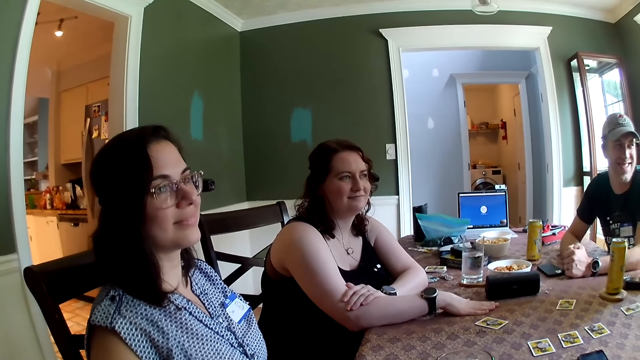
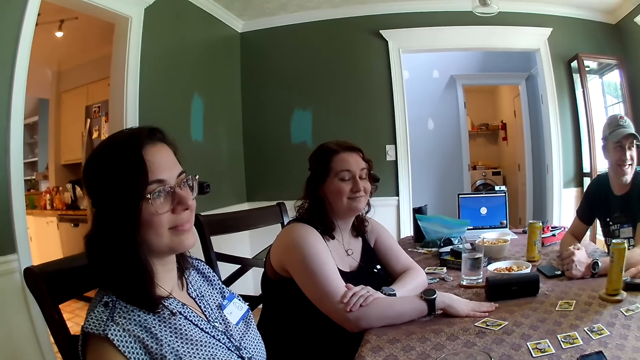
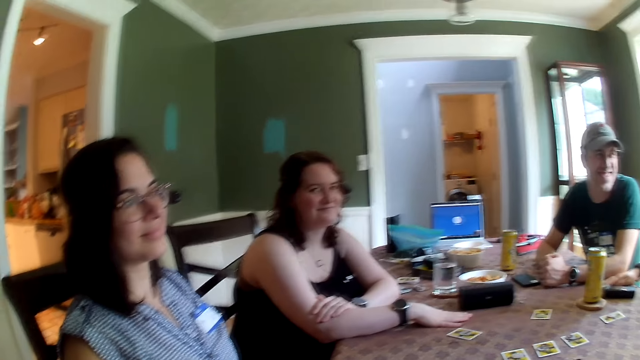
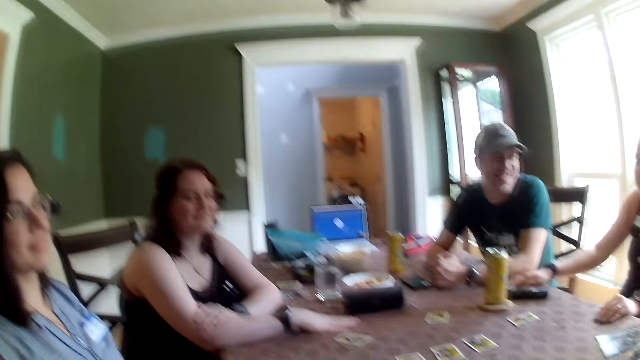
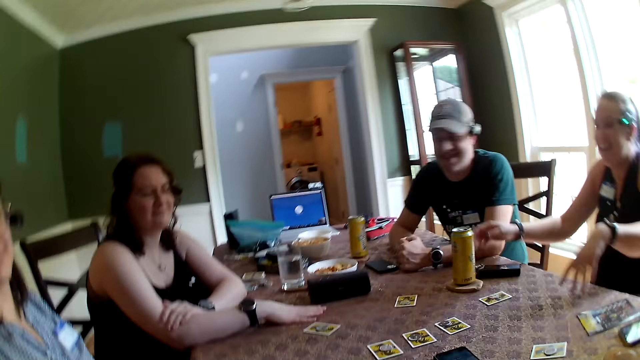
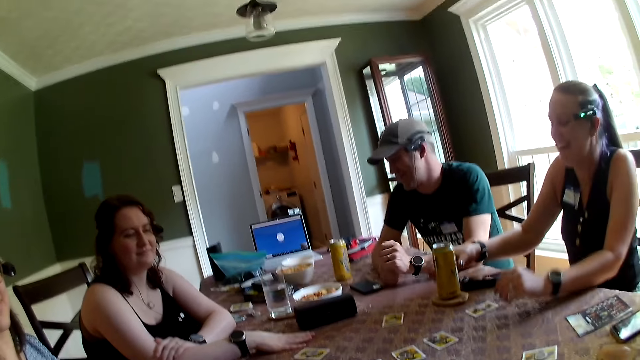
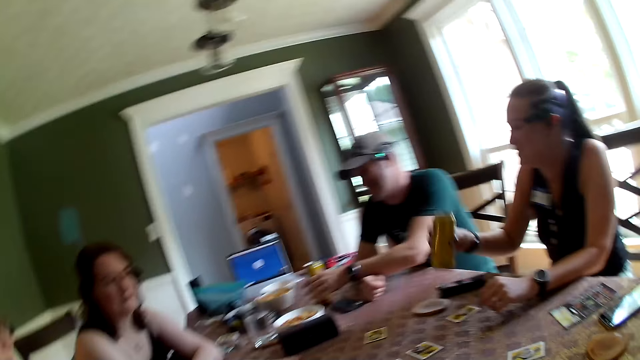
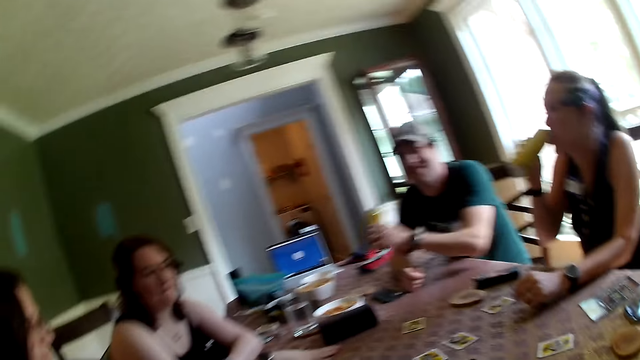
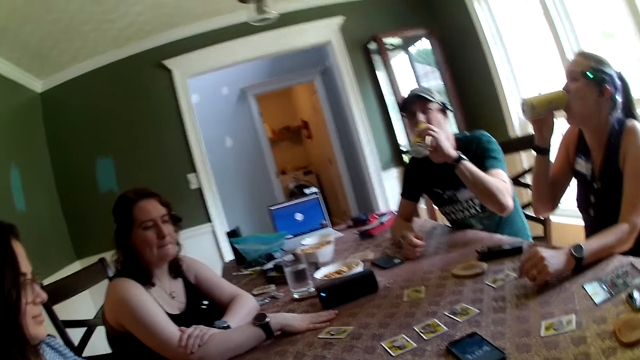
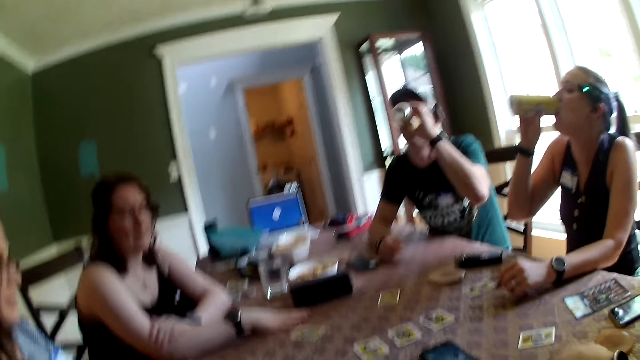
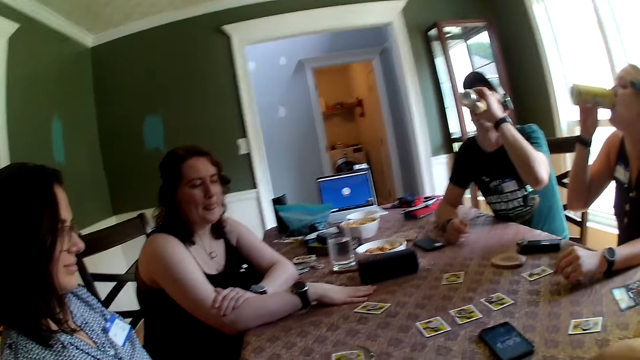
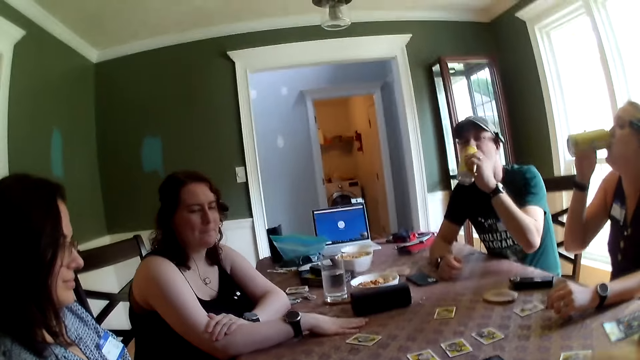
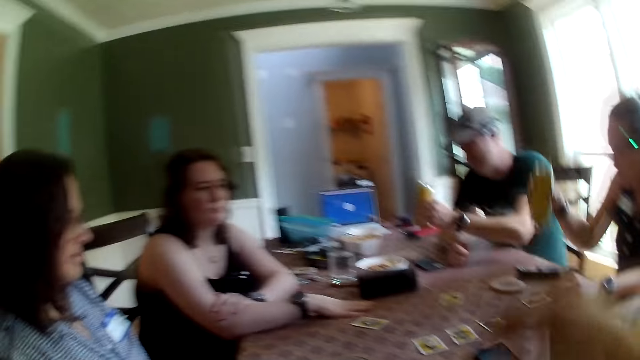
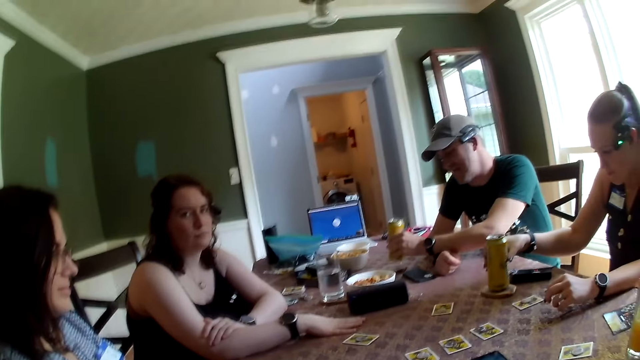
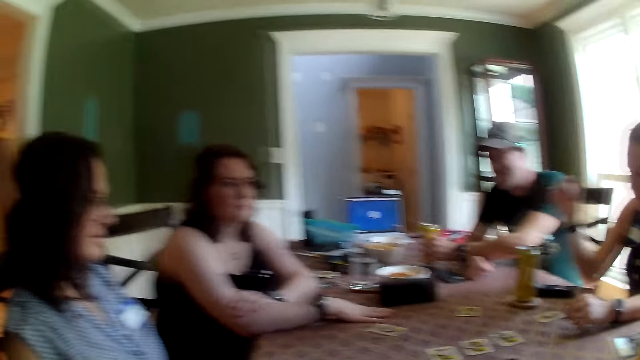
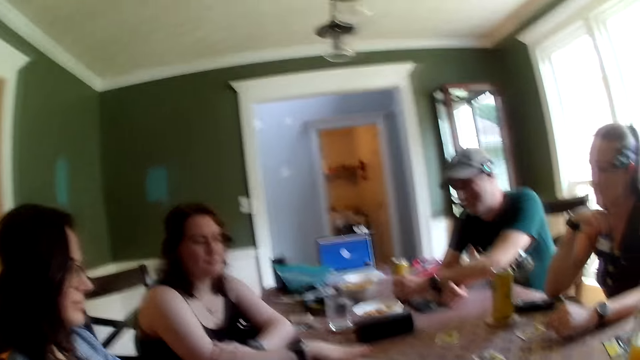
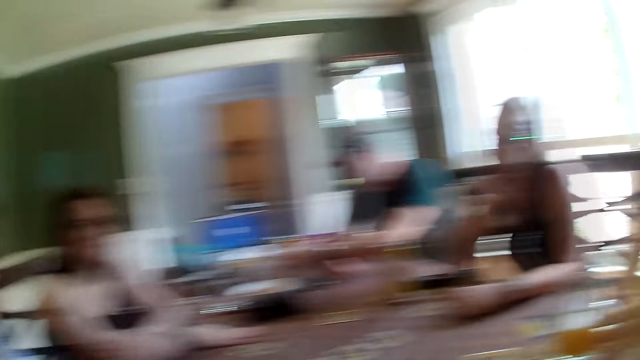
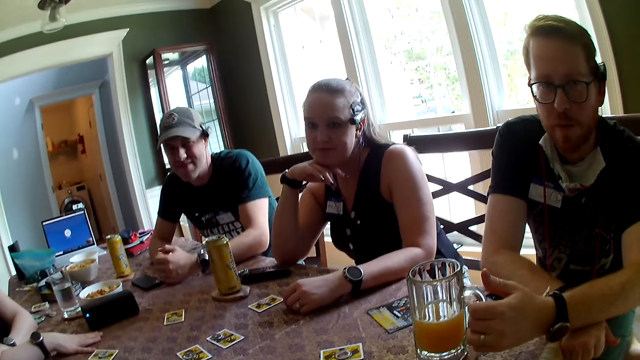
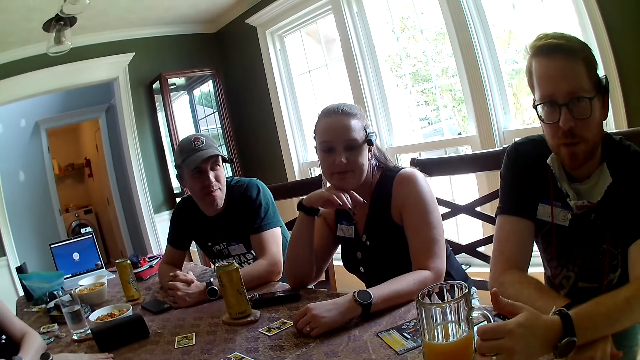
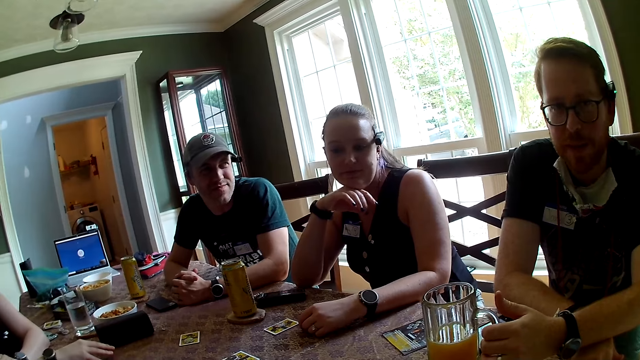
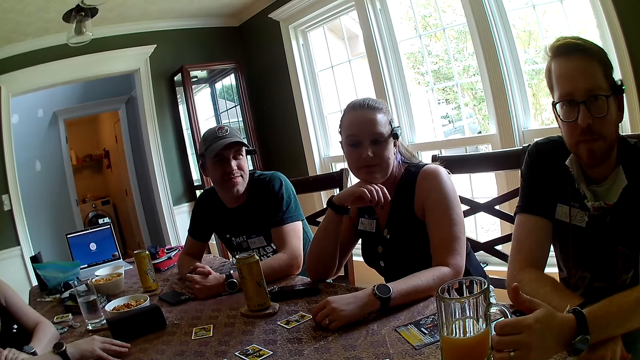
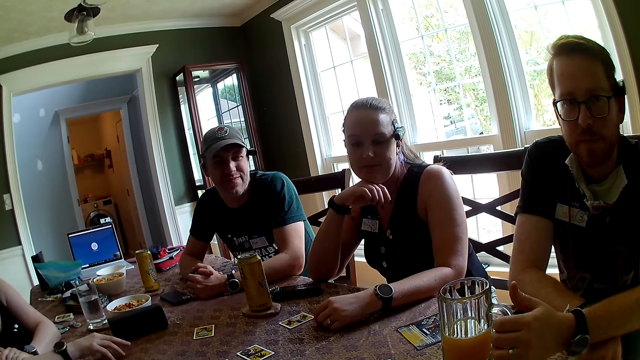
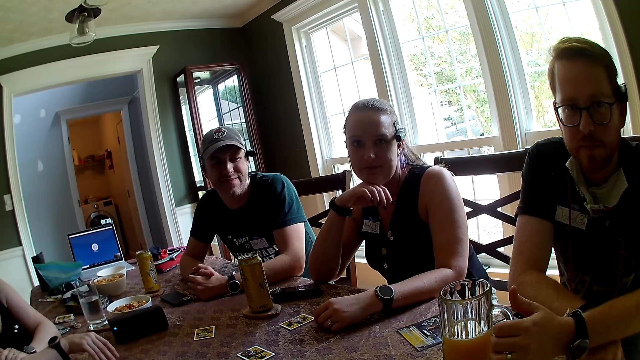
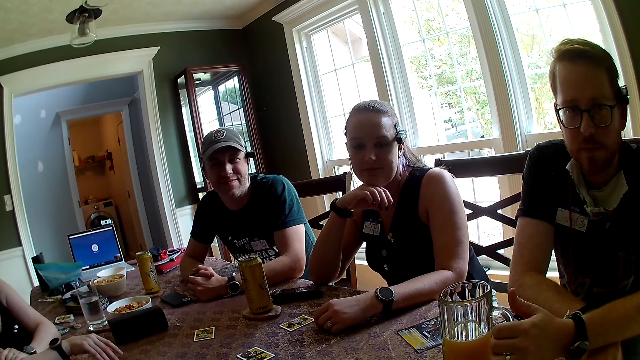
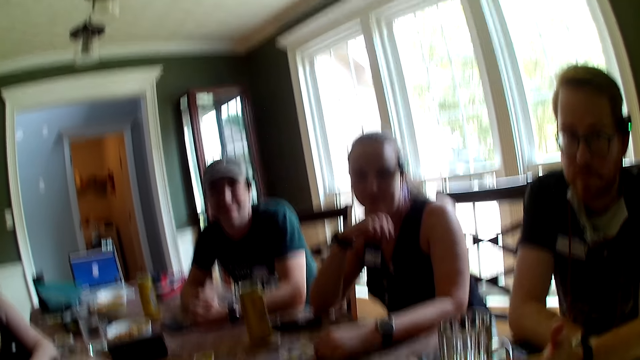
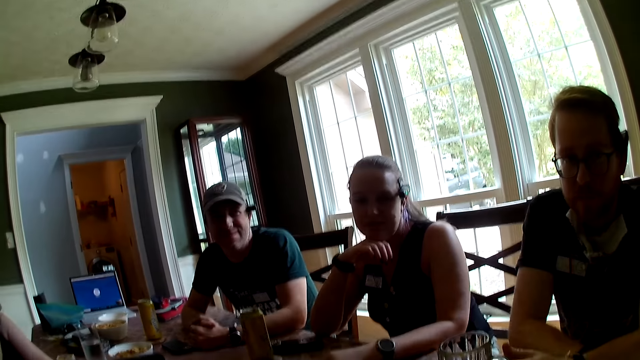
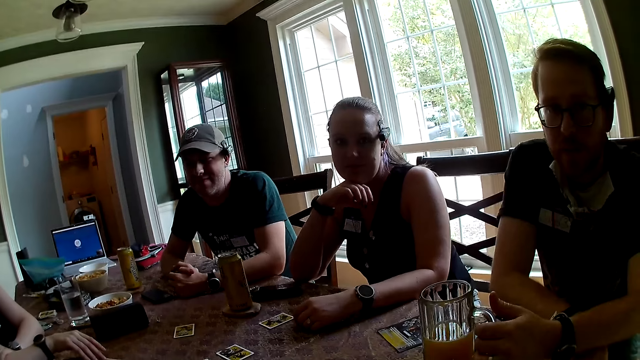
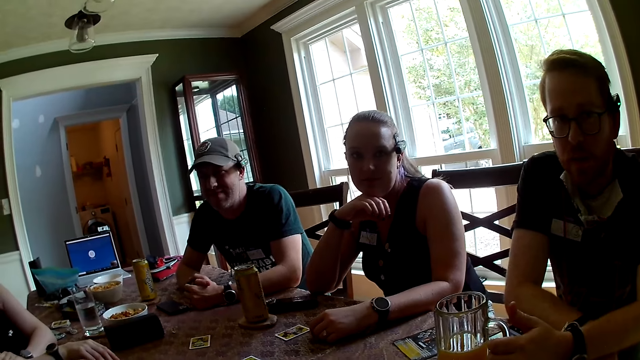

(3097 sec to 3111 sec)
A woman drinks from the soda can in her right hand. A man drinks from a soda can in his left hand. The woman places the soda can on the coaster on the dining table with her right hand. The man places the soda can on a coaster on the dining table with his left hand. The woman places her right hand under her chin. Another man converses with the group of people in the dining area.

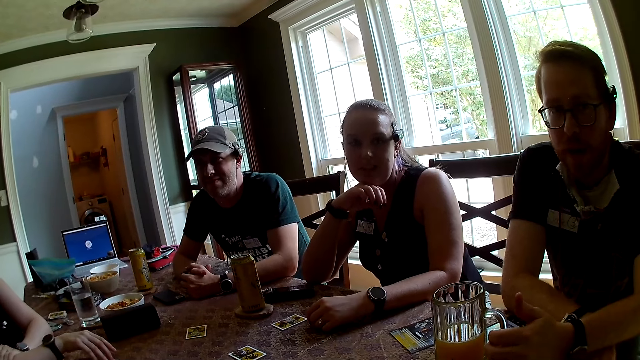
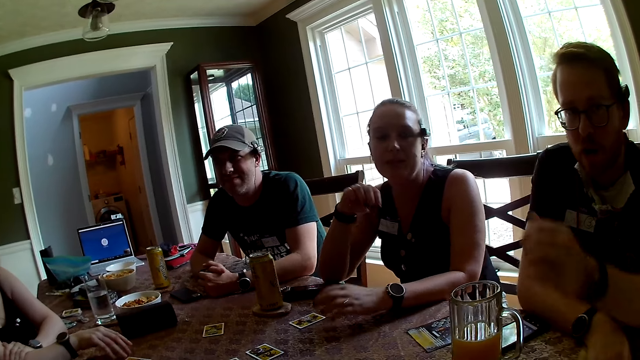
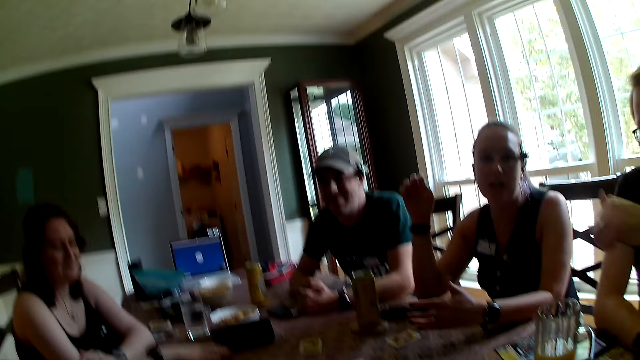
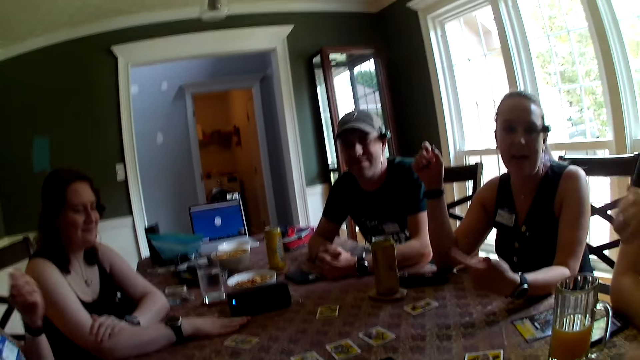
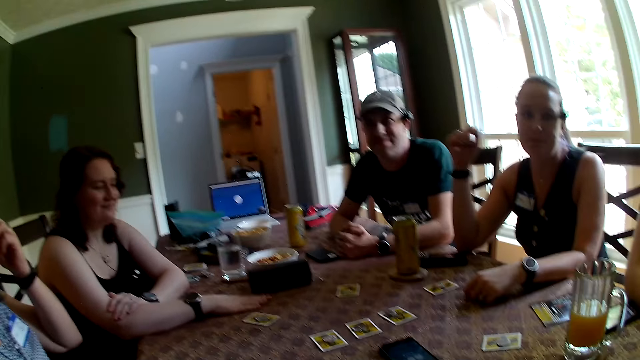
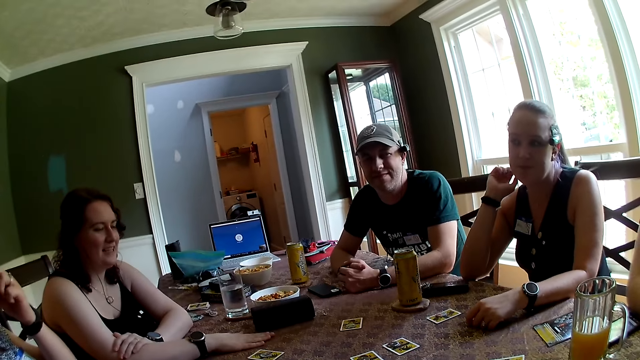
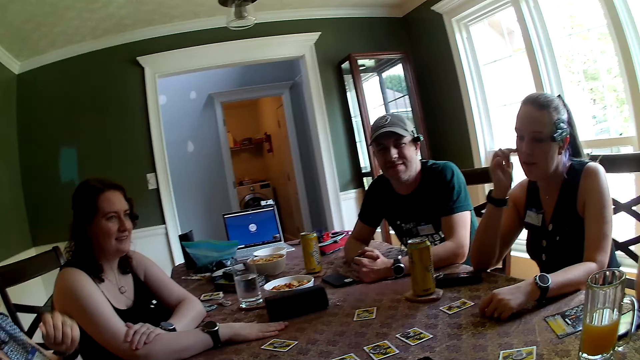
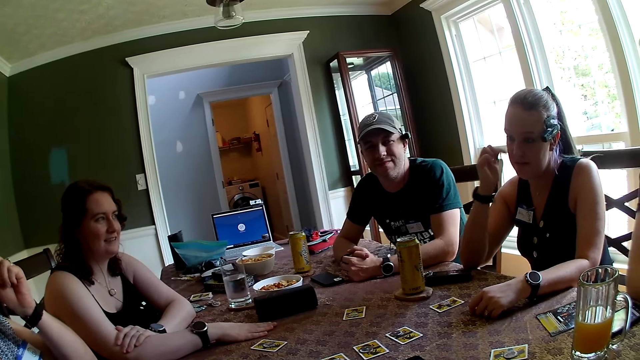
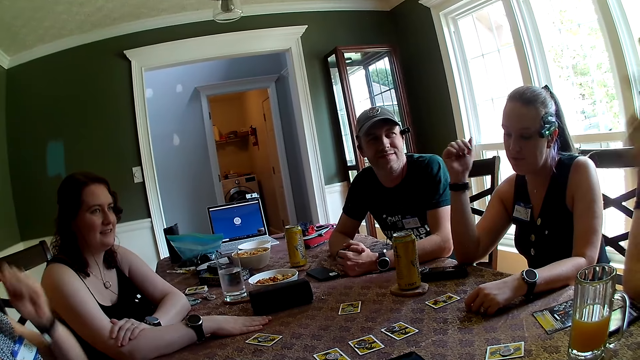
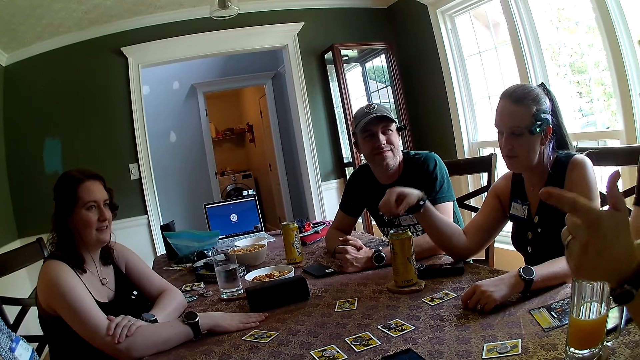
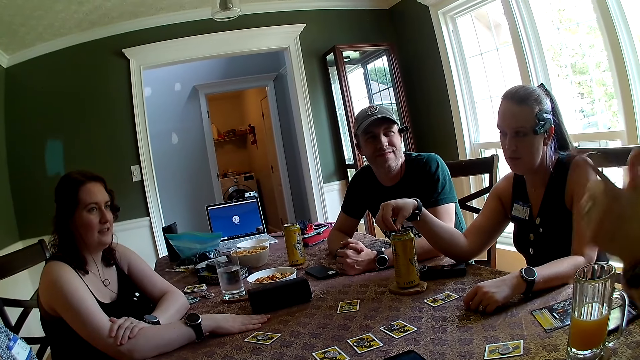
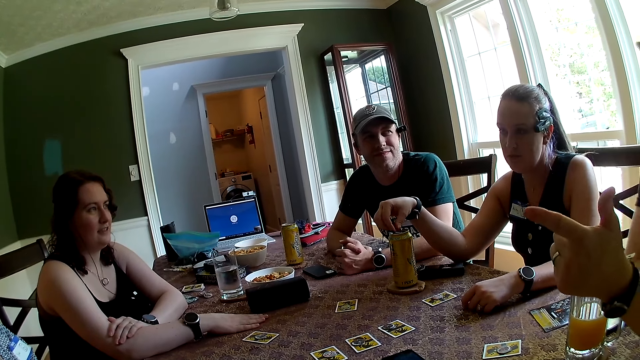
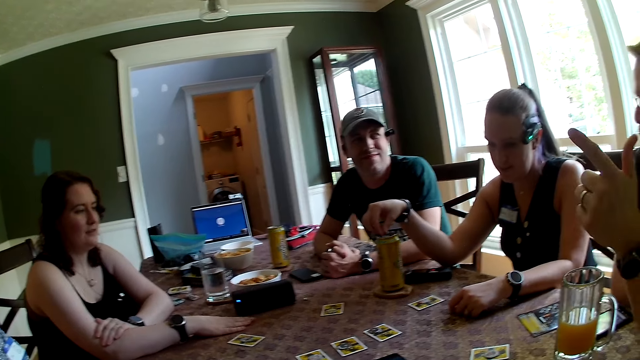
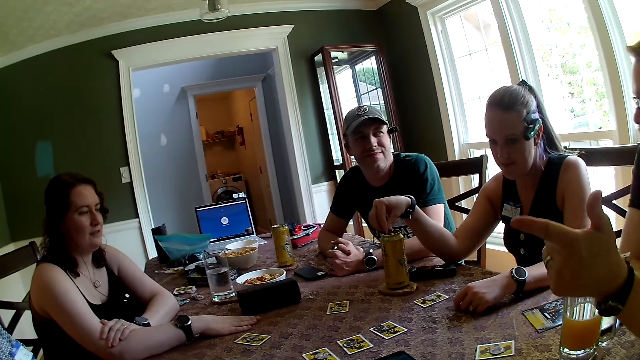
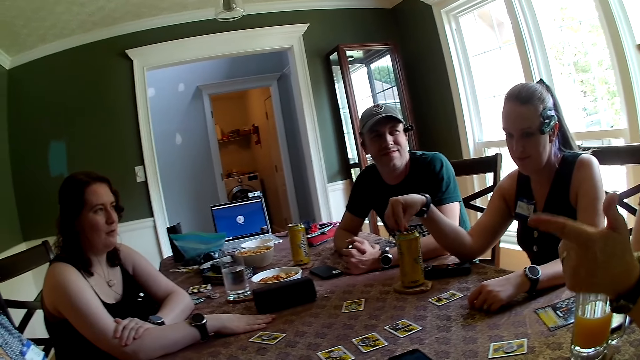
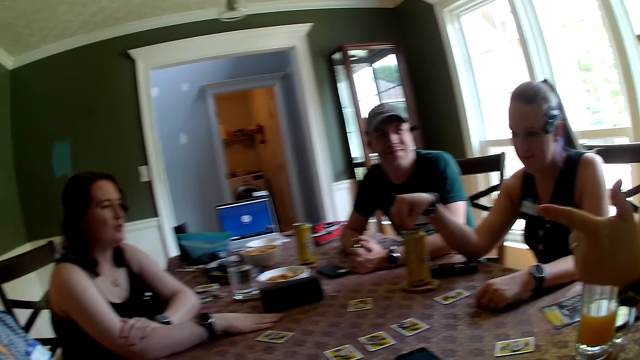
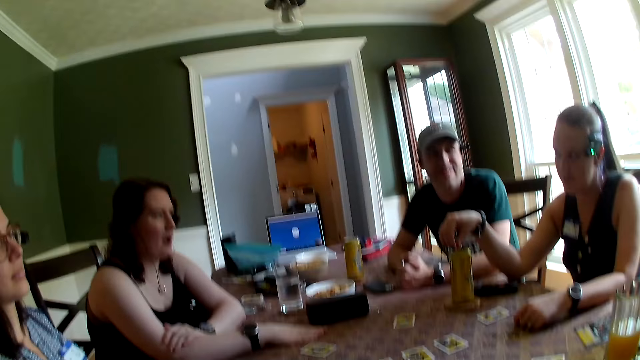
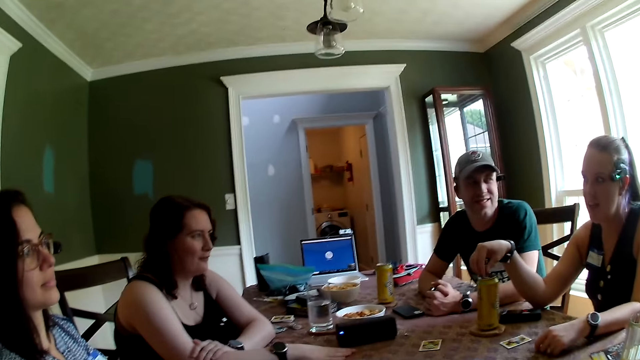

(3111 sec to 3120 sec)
A woman touches her face with her right hand. The woman places her hand on the soda can on the dining table.
